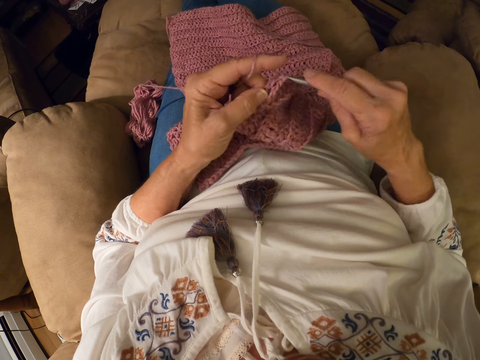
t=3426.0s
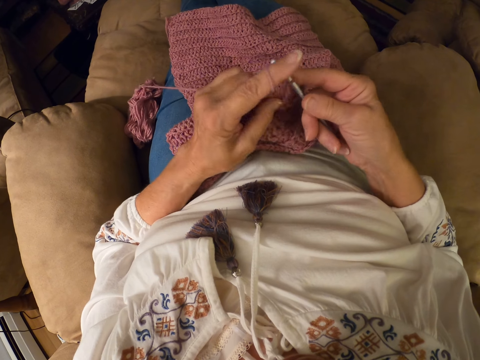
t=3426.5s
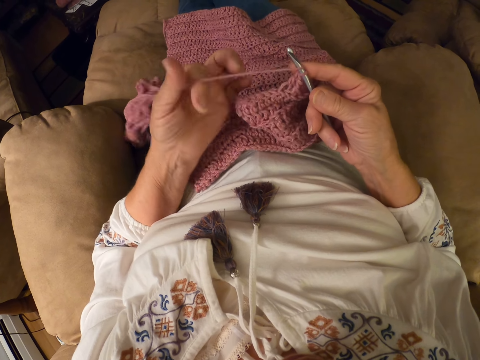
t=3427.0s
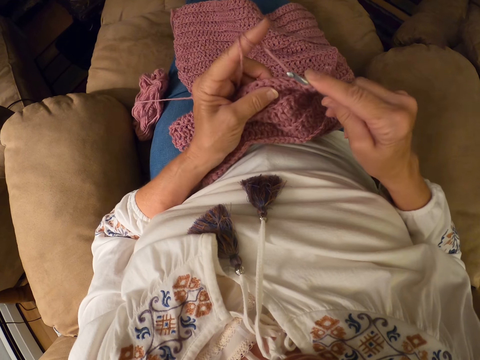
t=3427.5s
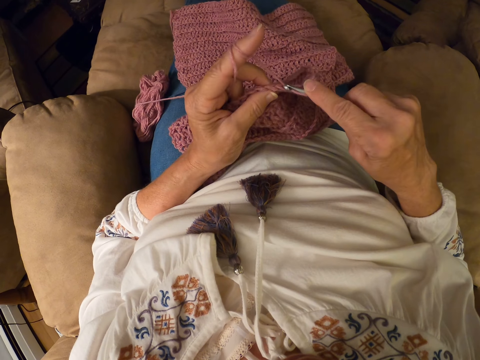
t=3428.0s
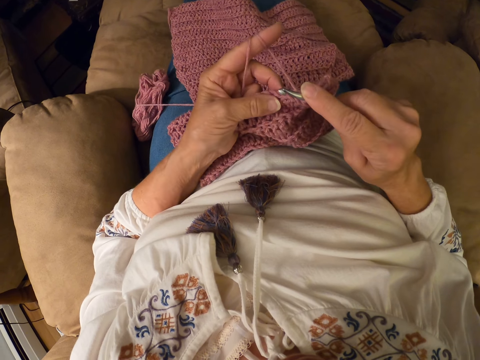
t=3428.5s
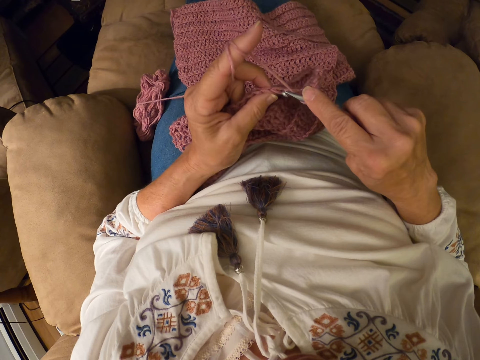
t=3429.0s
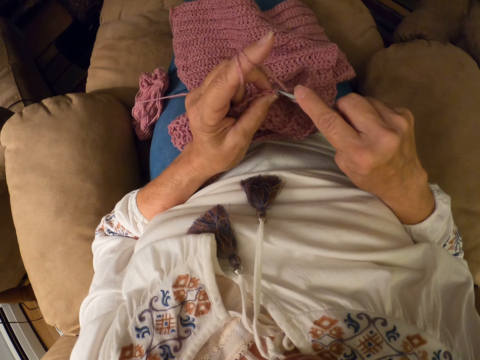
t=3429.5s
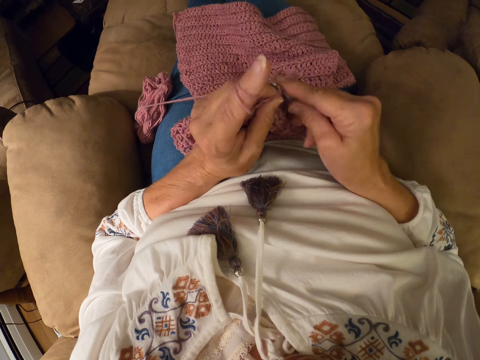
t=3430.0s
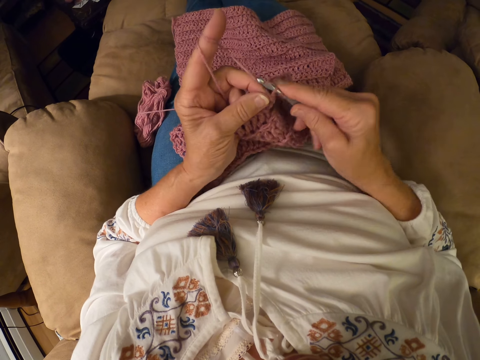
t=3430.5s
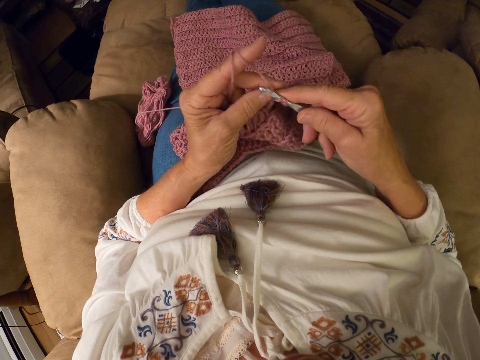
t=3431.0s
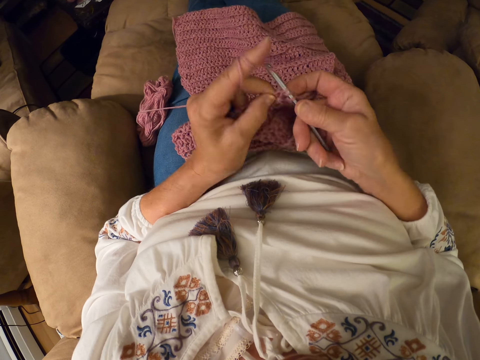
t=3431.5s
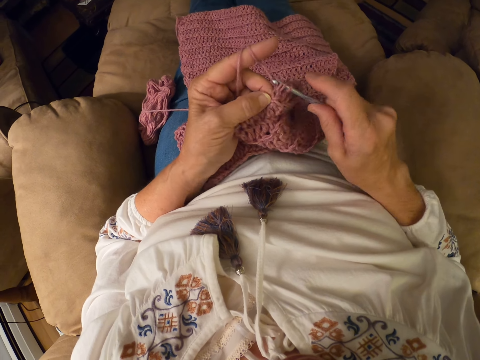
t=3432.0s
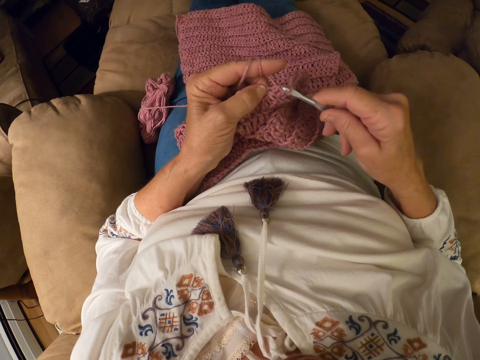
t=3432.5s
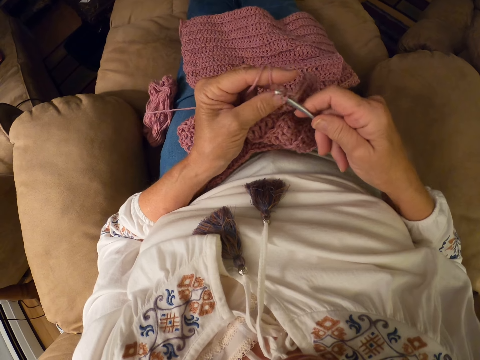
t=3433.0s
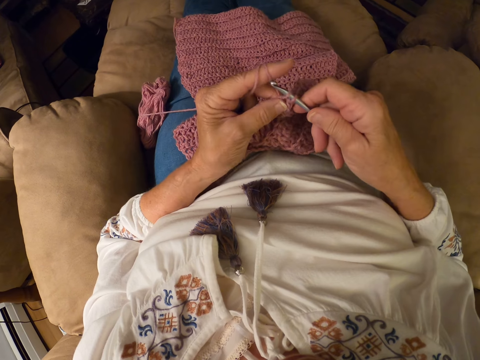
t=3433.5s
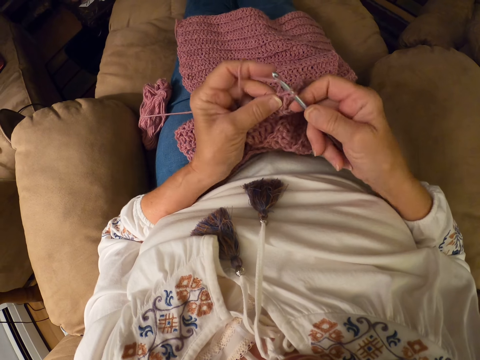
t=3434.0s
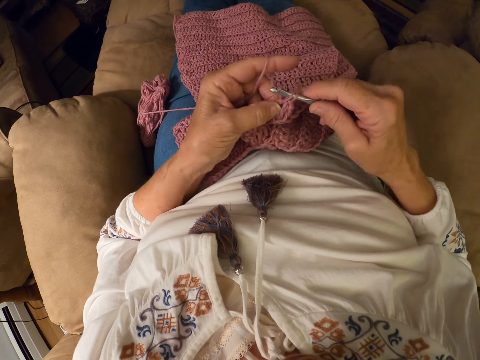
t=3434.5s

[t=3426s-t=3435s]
The camera wearer winds the yarn on her left index finger. She crochets the yarn with the crochet hook.

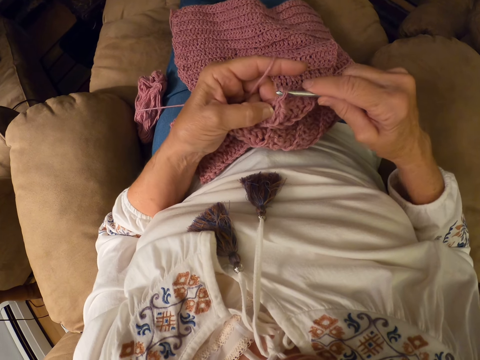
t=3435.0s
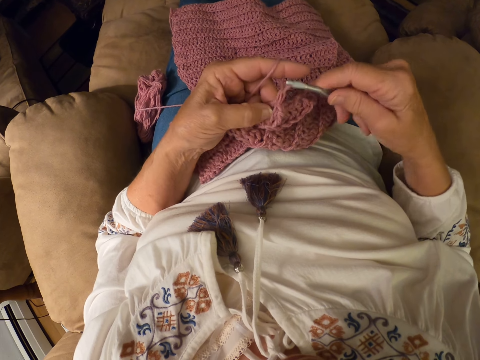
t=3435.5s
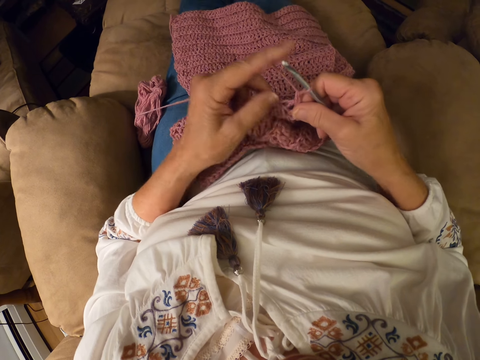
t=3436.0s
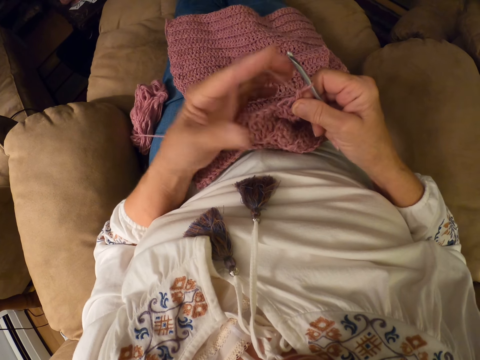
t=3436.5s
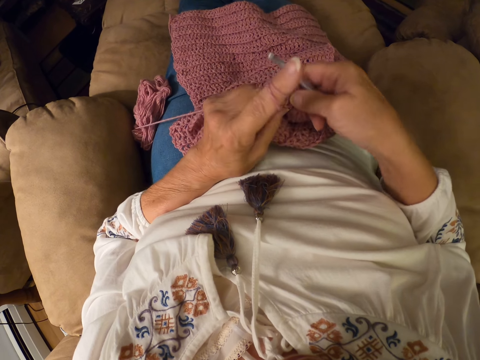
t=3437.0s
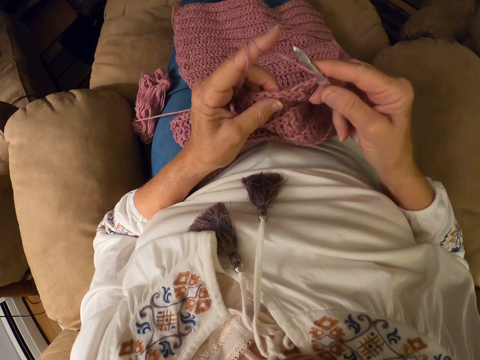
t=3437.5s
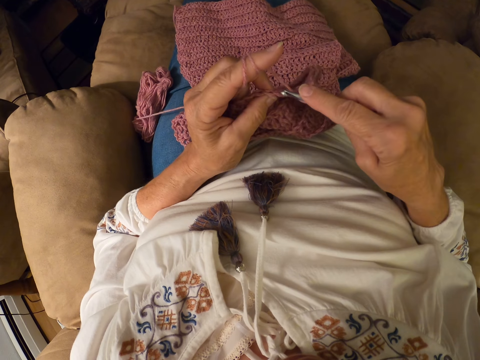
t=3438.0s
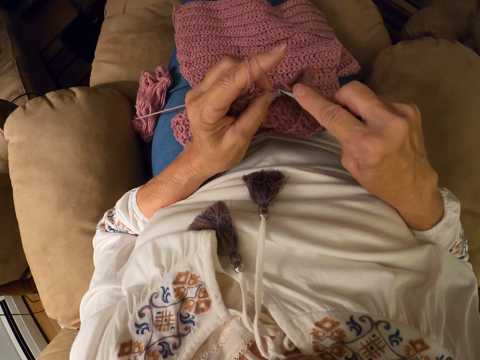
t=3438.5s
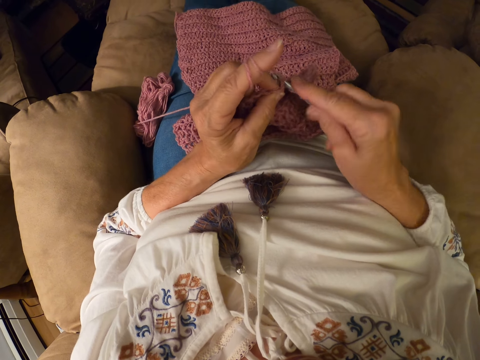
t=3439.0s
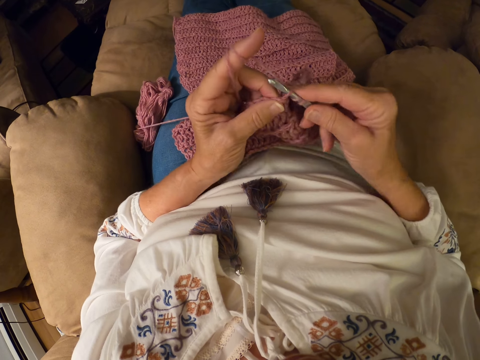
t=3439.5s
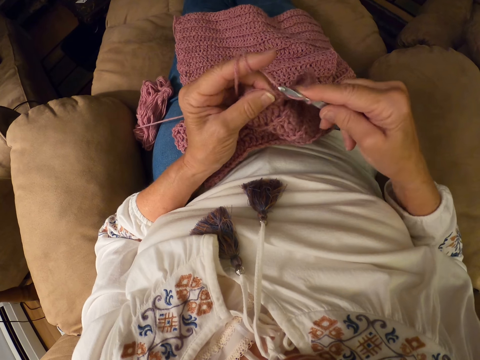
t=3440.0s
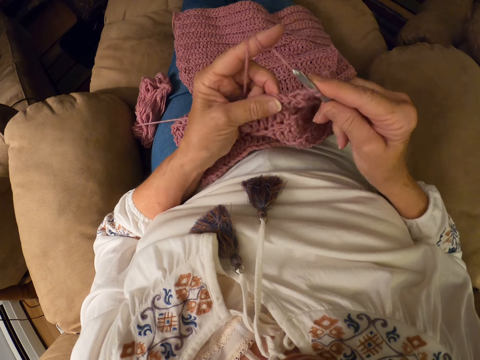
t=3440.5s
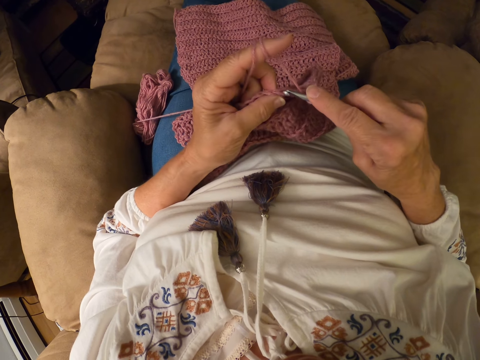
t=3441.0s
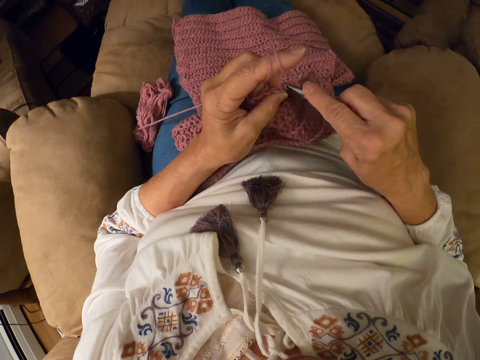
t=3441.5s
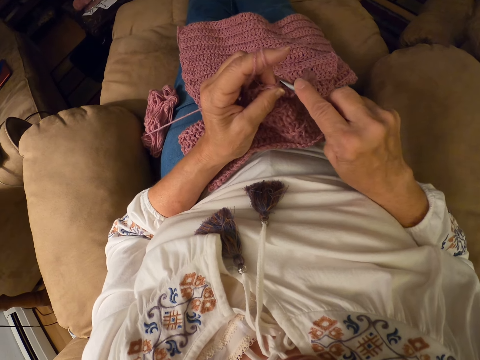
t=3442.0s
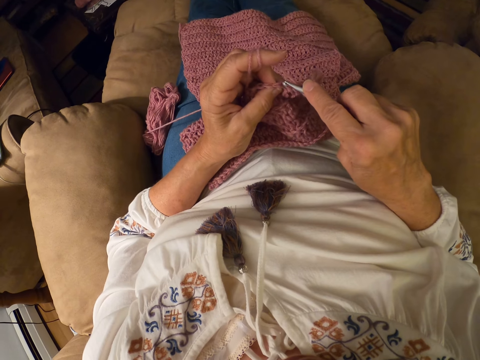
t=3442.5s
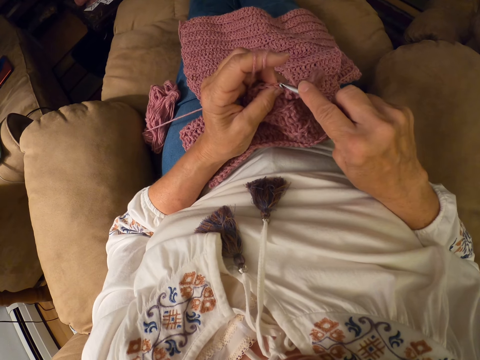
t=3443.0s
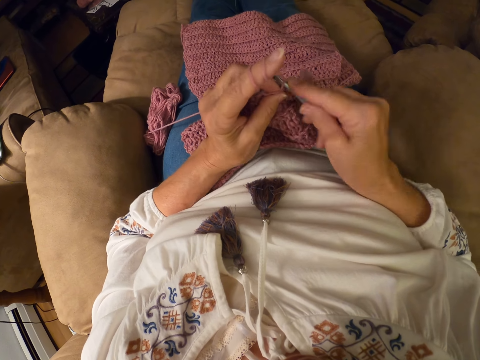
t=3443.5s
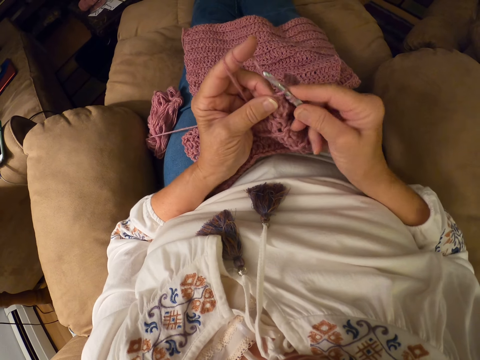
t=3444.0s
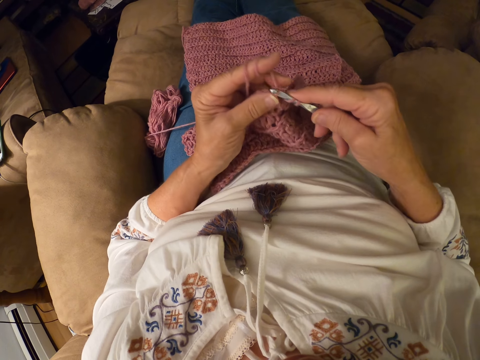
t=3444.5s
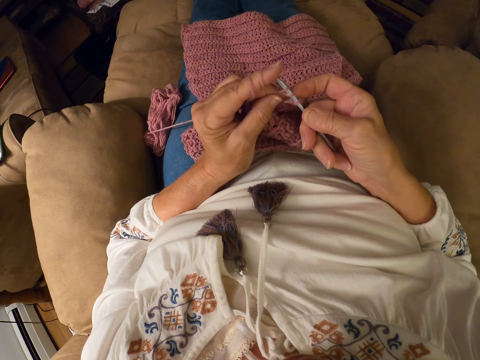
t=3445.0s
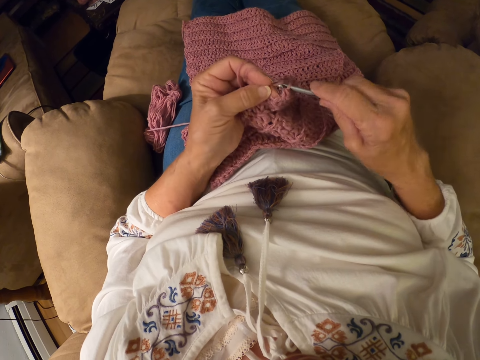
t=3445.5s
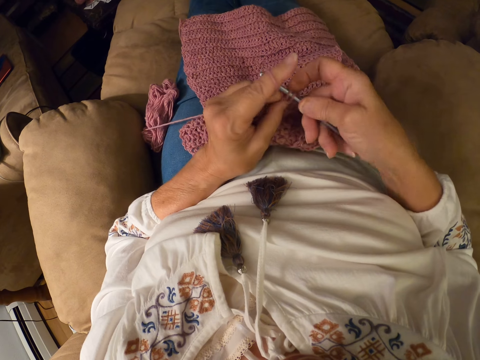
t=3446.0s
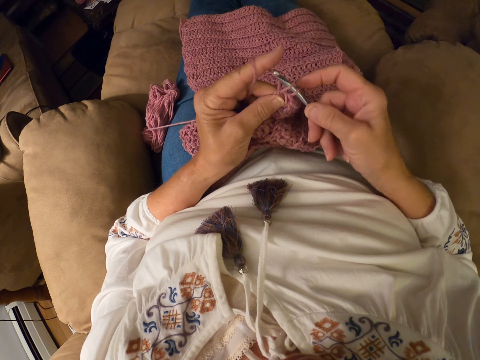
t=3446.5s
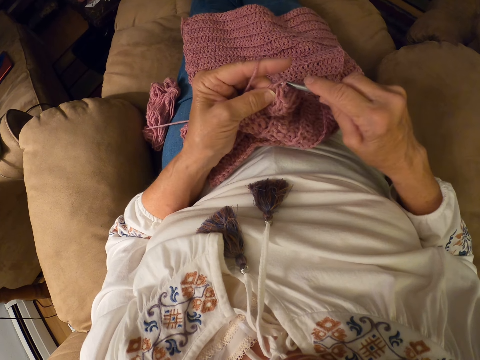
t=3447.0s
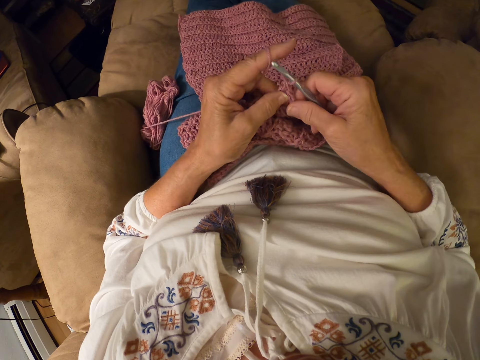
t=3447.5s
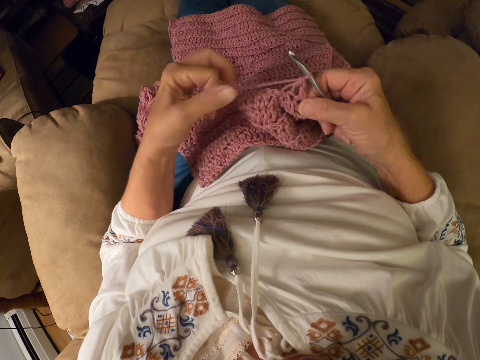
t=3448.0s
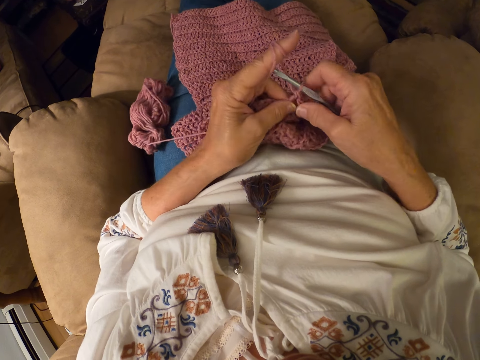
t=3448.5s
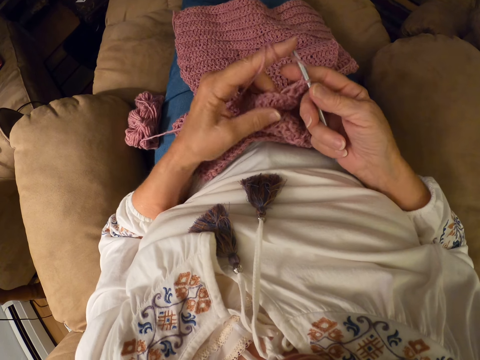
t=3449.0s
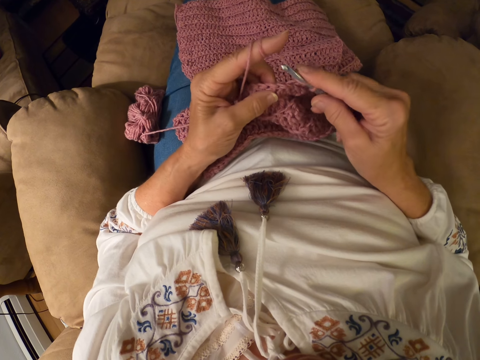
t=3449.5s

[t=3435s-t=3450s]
The camera wearer winds the yarn on her left index finger. She crochets the yarn with the crochet hook. She winds the yarn on her left index finger. She crochets the yarn with the crochet hook.

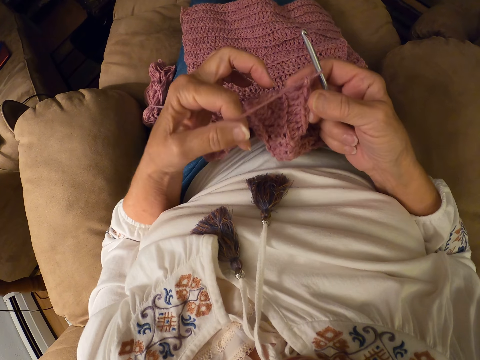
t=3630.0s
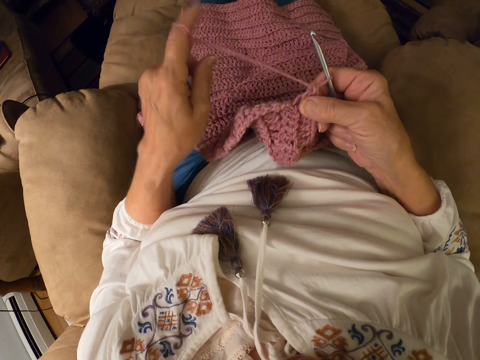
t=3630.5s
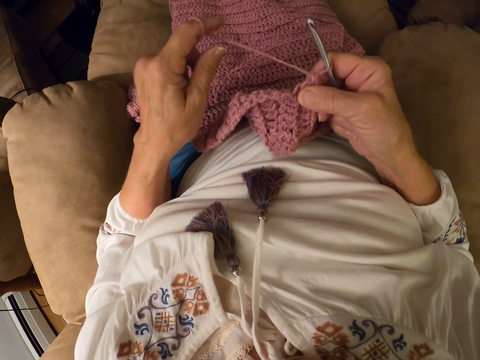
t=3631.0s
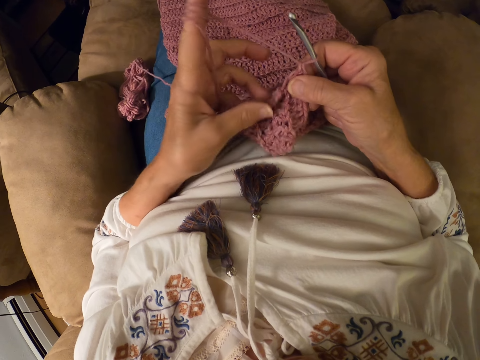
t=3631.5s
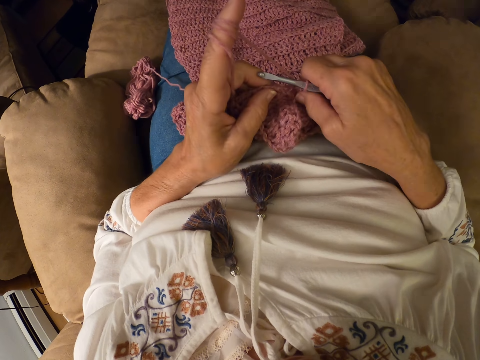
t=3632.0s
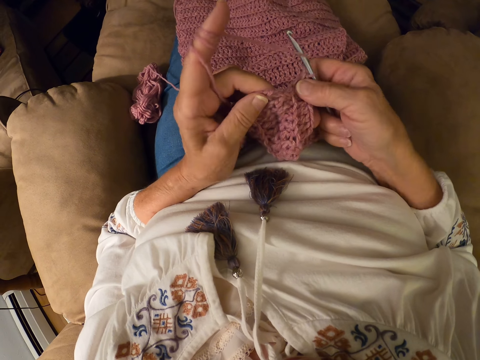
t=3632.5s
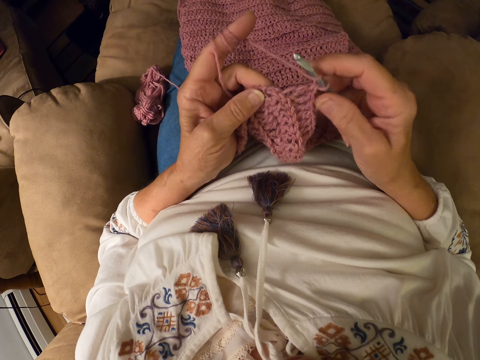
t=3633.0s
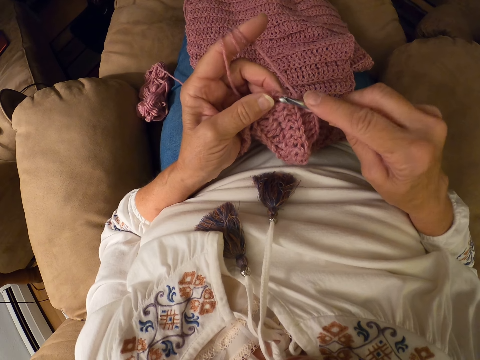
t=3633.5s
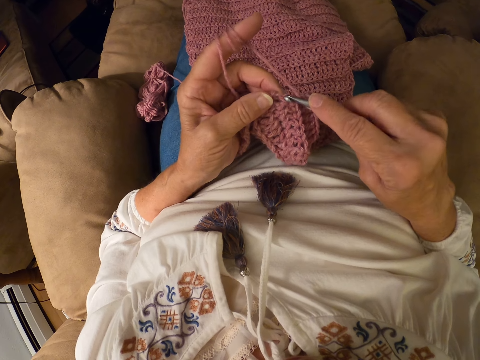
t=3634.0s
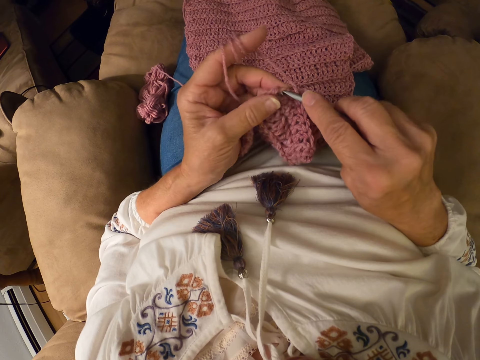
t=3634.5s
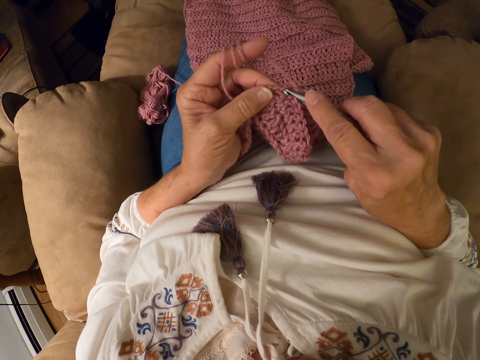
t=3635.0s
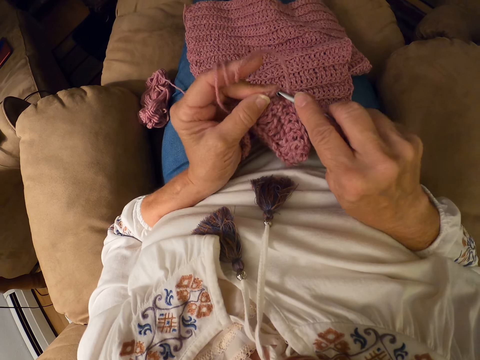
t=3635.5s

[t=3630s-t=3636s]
The camera wearer touches the scarf. They crochet the yarn with the crochet hook. They pass the scarf to the left hand and knit the scarf.
